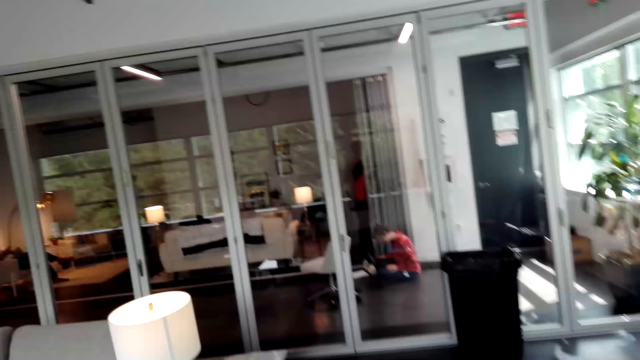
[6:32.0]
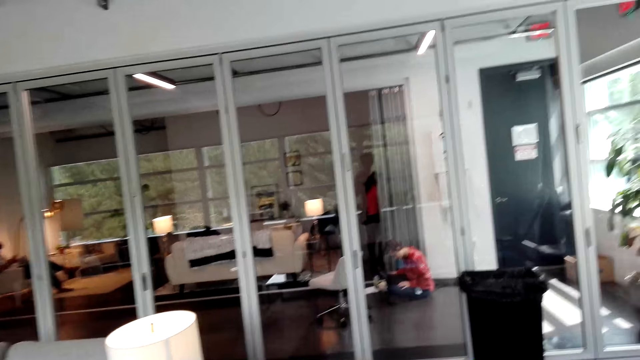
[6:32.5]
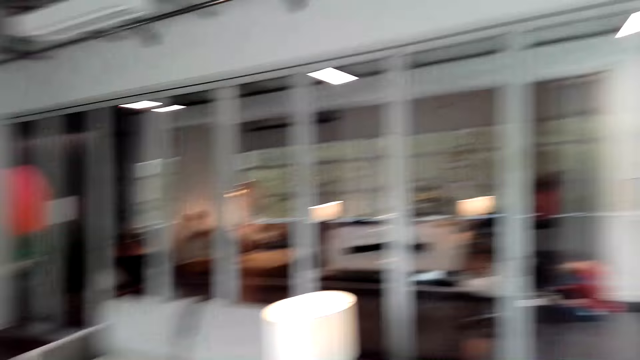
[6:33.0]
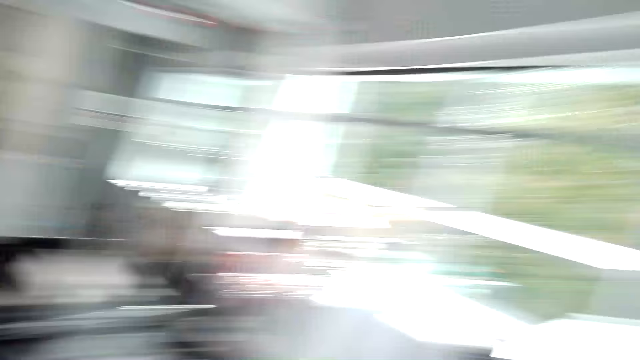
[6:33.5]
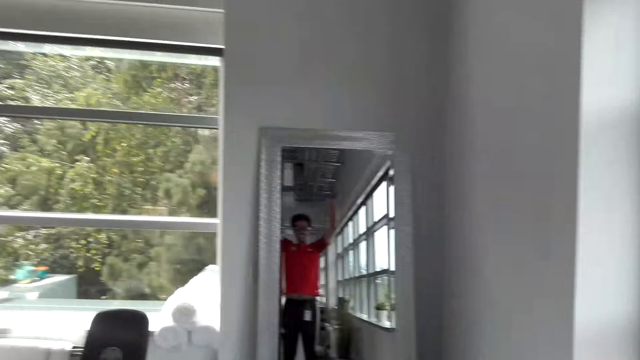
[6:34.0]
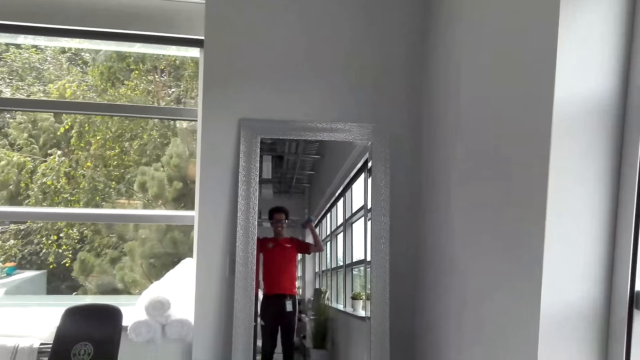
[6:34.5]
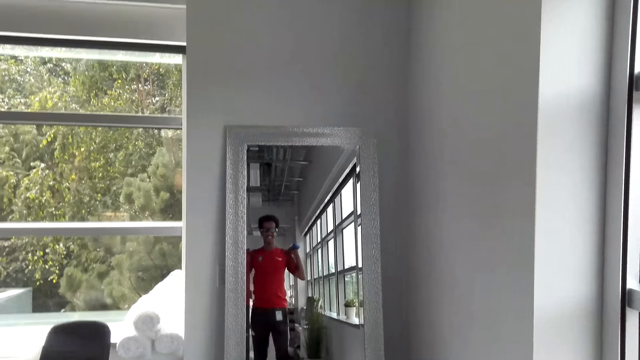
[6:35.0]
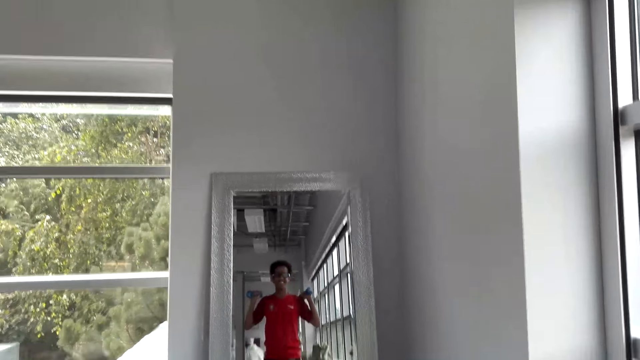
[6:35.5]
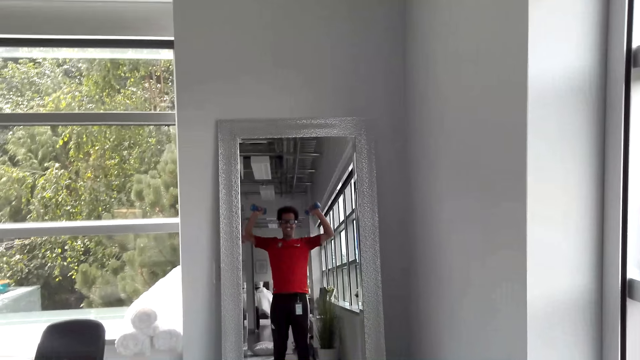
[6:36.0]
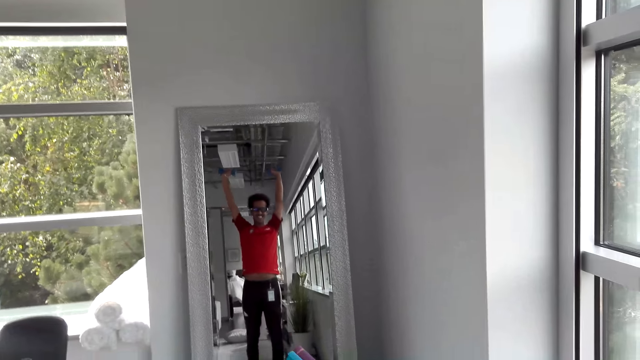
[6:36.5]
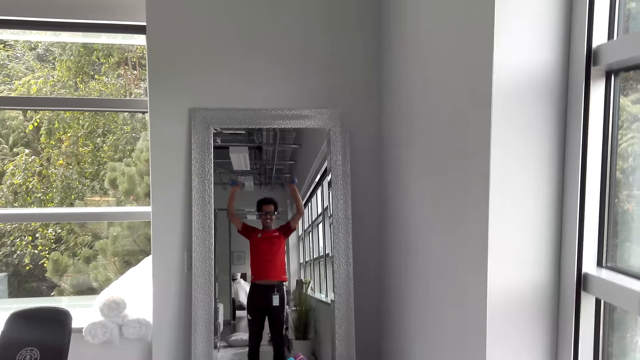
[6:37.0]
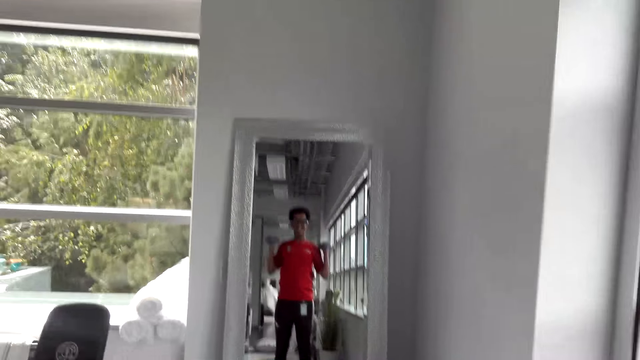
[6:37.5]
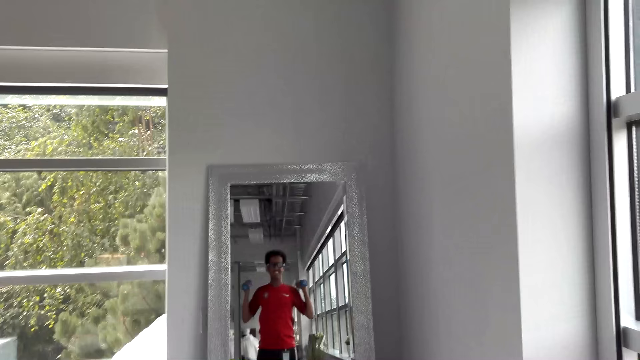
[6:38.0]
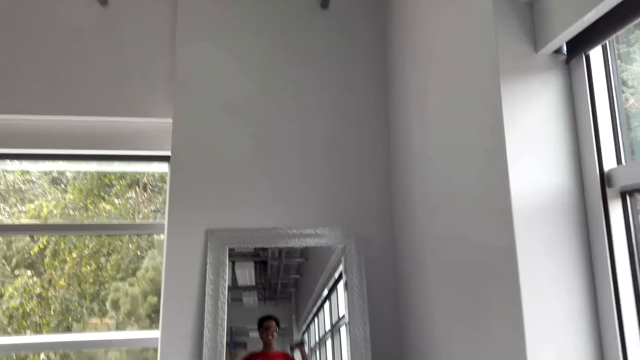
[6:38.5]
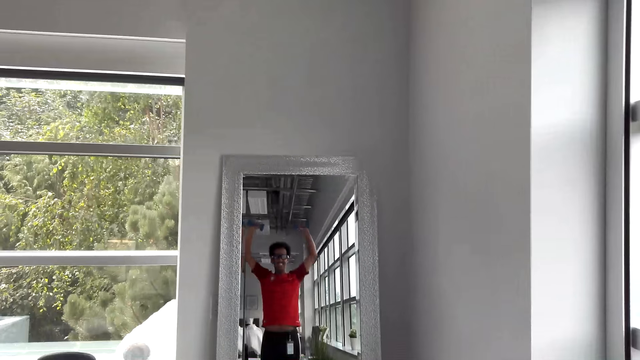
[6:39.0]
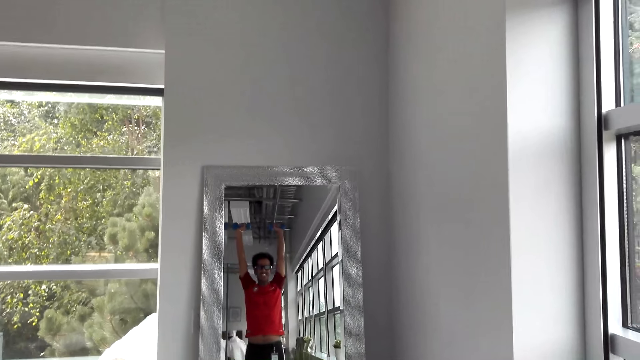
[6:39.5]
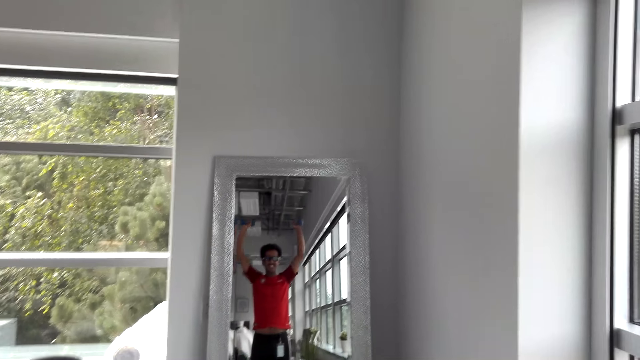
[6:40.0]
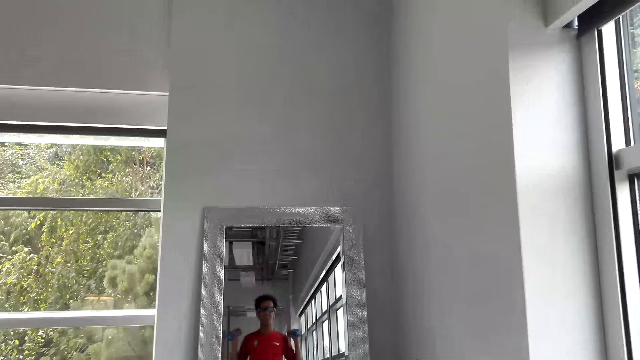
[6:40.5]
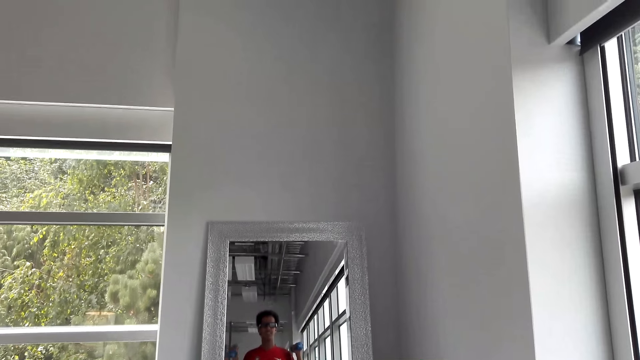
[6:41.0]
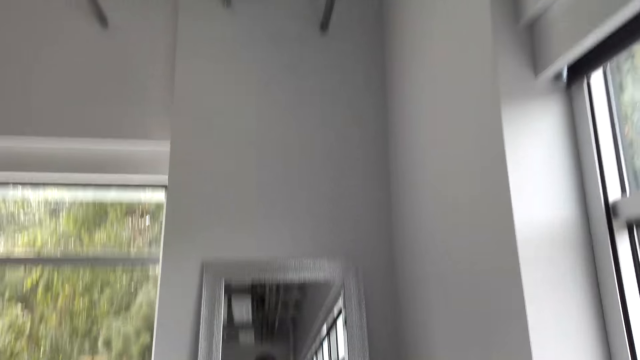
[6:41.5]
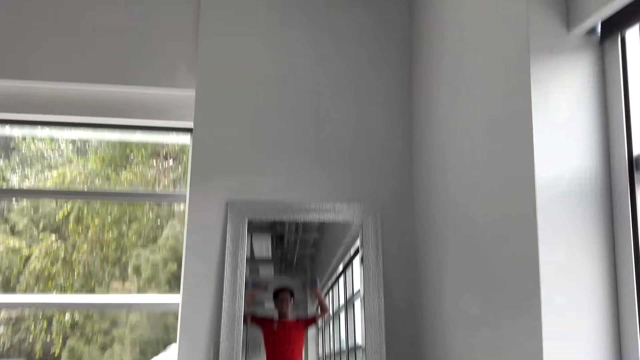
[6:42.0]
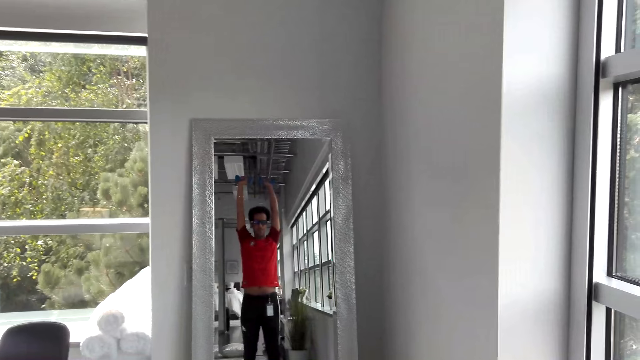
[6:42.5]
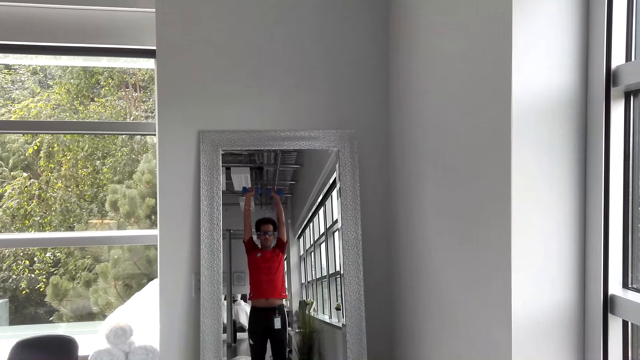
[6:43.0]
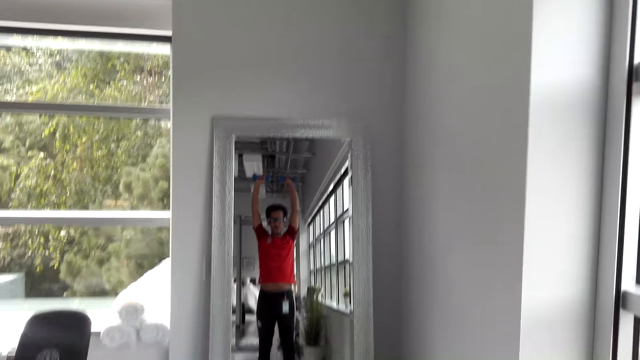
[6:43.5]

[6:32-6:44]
The camera wearer walks in the room. He lifts his hands up and down with the dumbbells. He does exercise in the room.

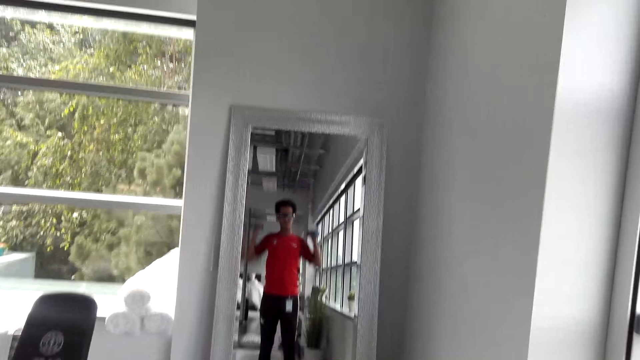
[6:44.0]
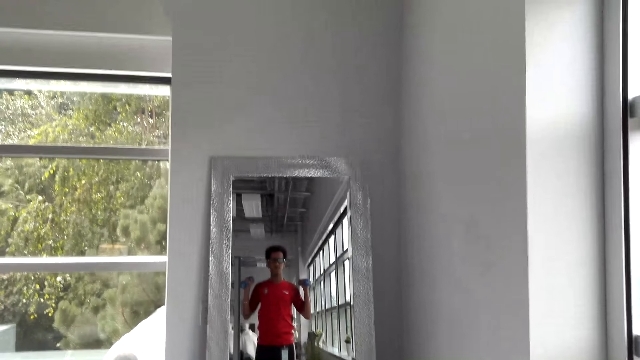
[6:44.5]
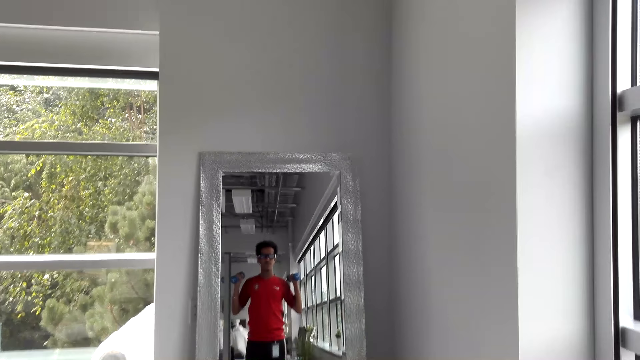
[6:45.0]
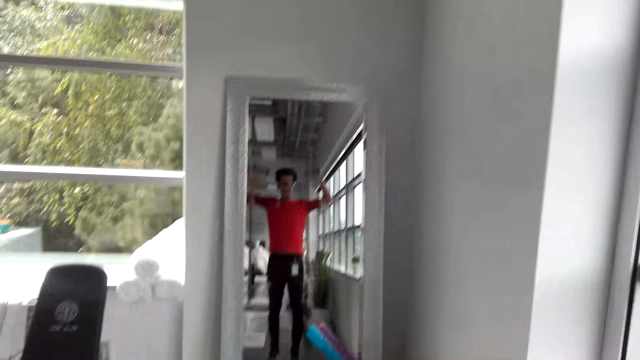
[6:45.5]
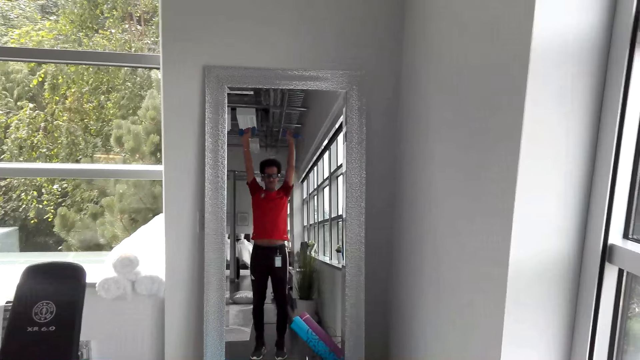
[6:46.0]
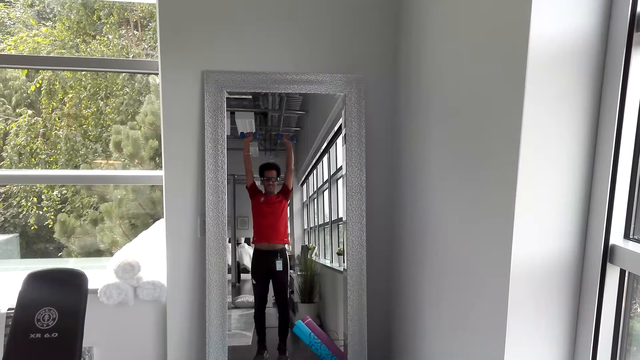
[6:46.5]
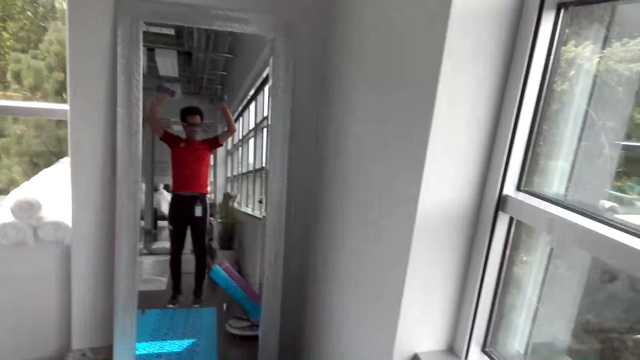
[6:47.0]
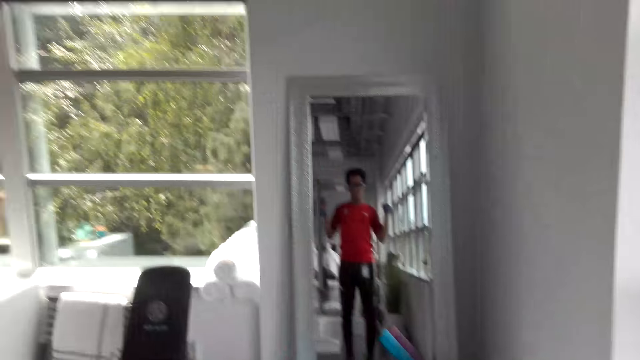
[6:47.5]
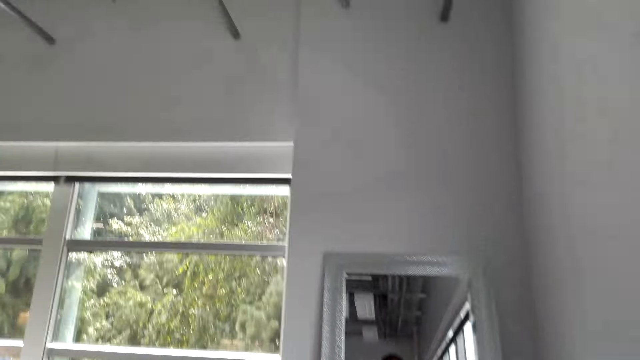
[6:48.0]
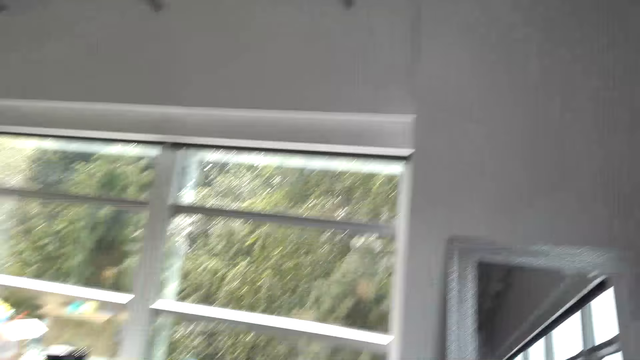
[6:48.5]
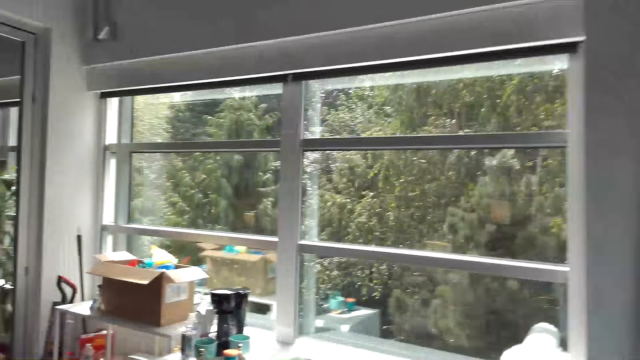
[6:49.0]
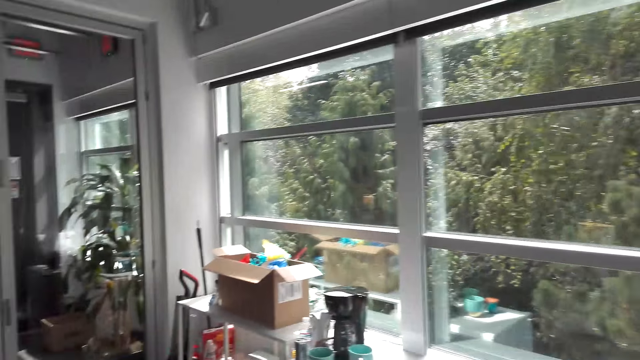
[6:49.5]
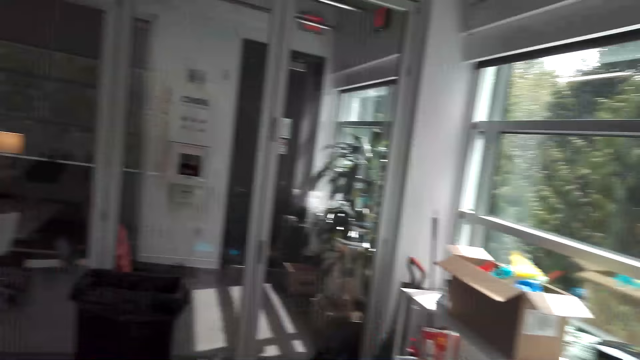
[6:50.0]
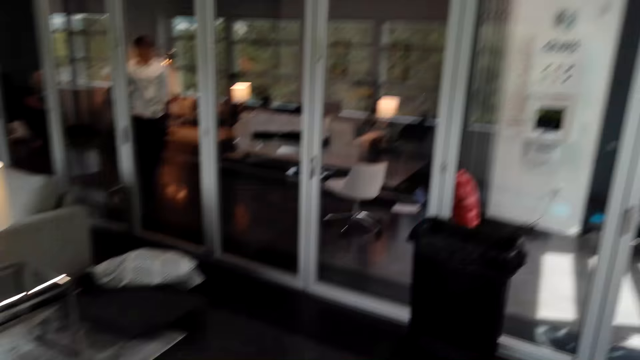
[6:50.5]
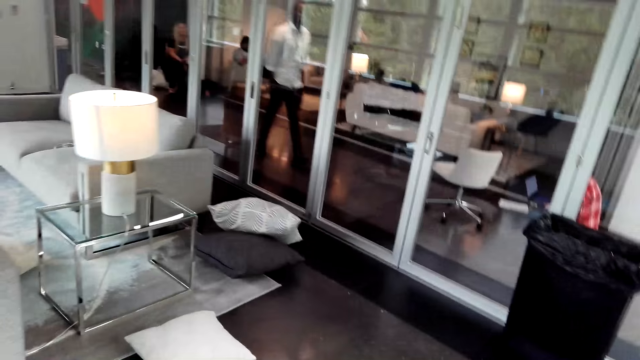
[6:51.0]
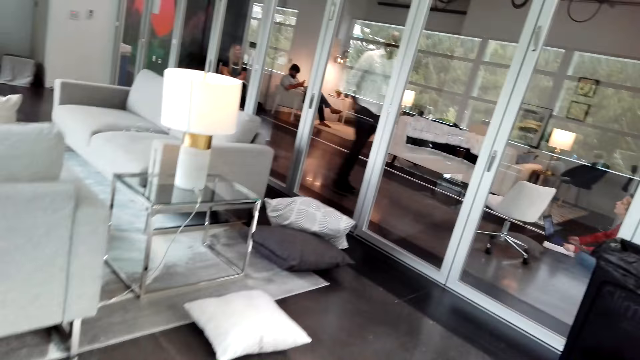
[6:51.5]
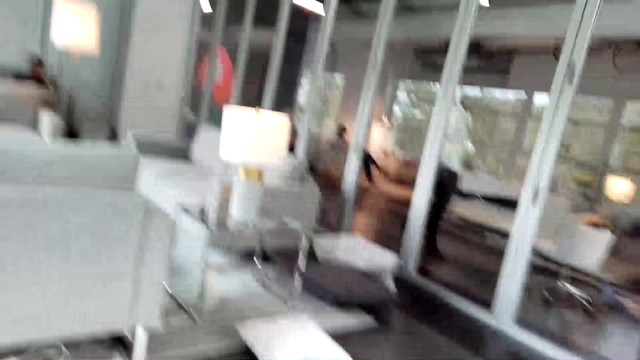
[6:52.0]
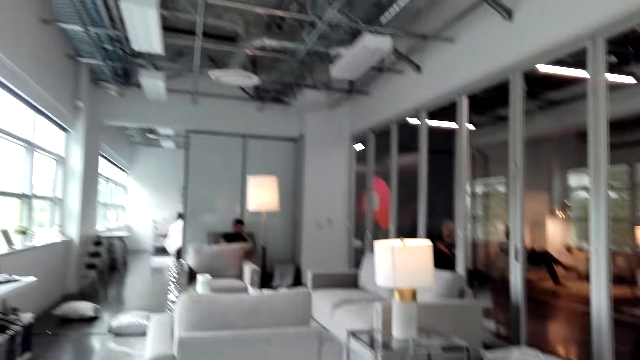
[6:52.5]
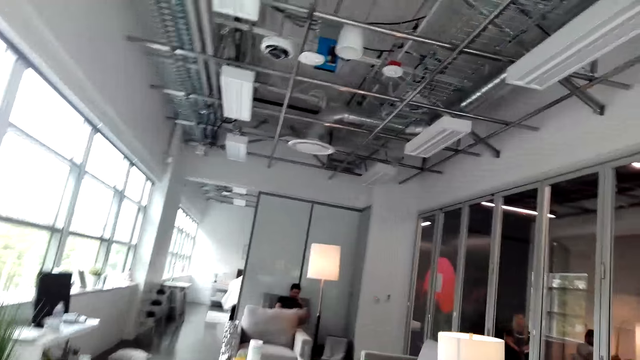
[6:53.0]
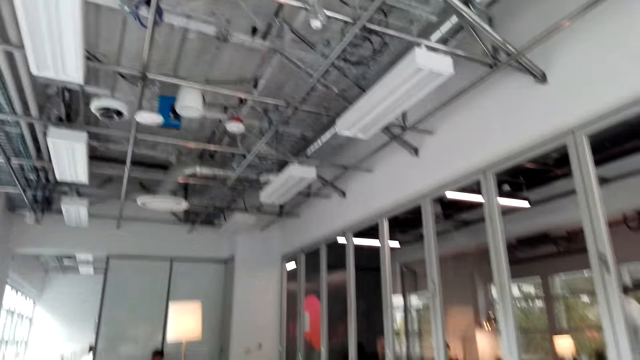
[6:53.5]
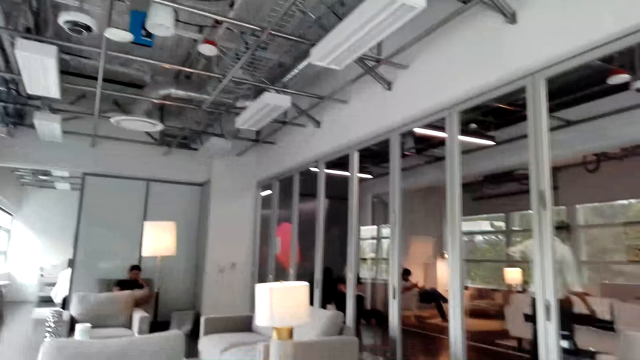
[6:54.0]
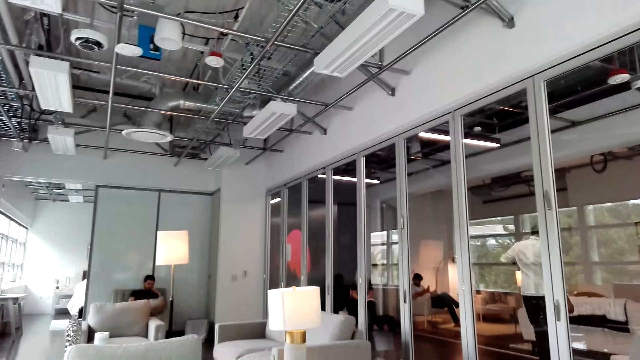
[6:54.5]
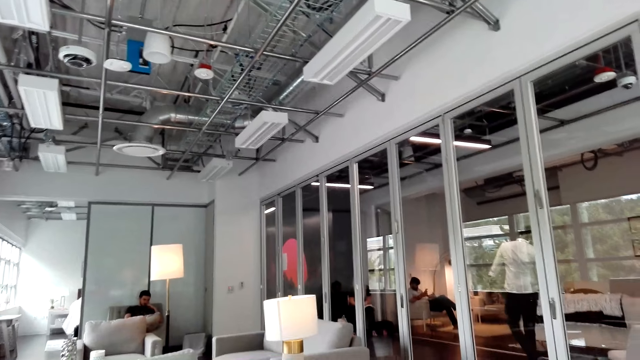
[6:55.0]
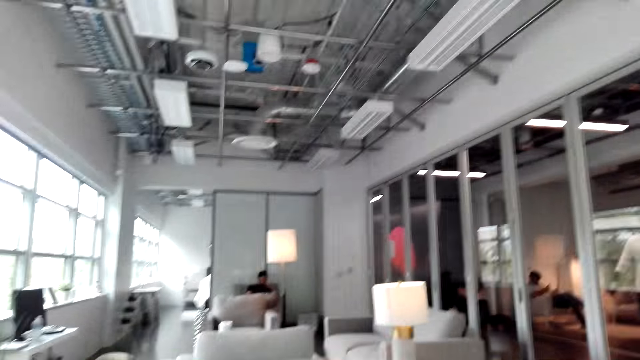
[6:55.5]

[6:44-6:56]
The camera wearer sits down on the floor.
